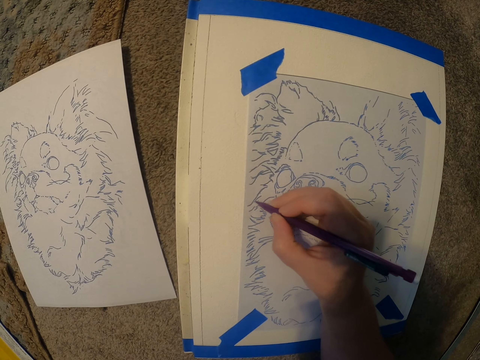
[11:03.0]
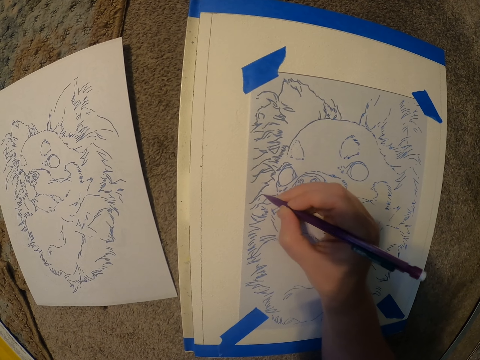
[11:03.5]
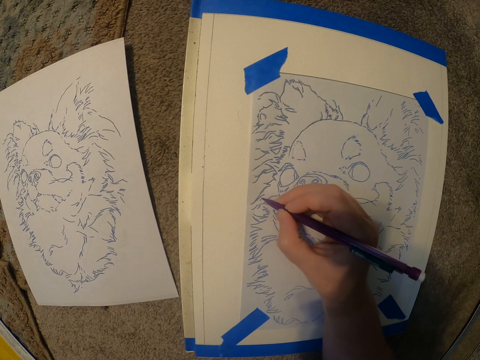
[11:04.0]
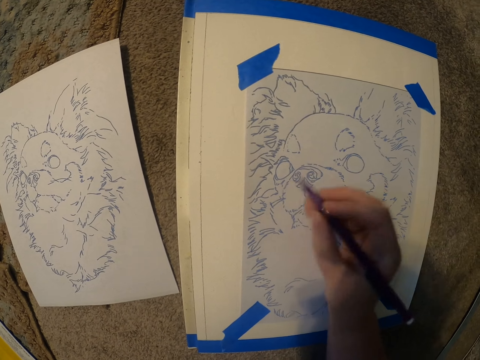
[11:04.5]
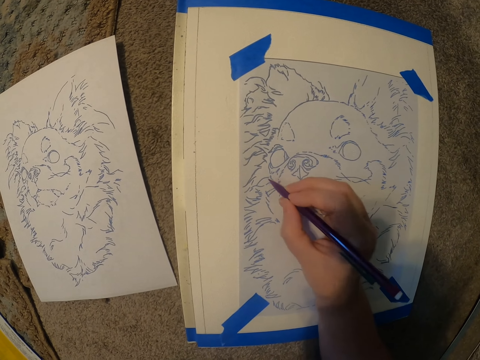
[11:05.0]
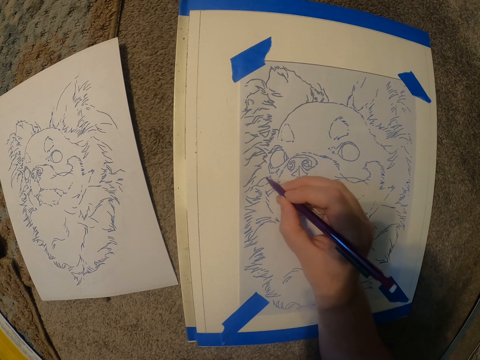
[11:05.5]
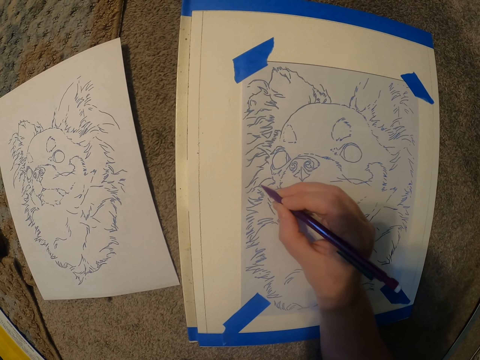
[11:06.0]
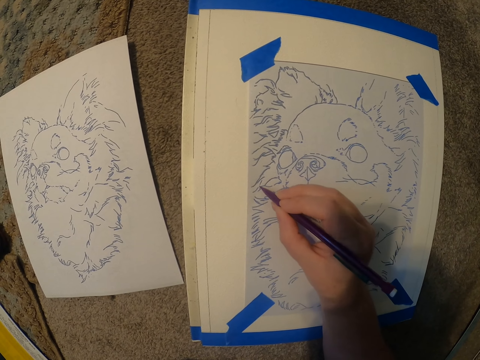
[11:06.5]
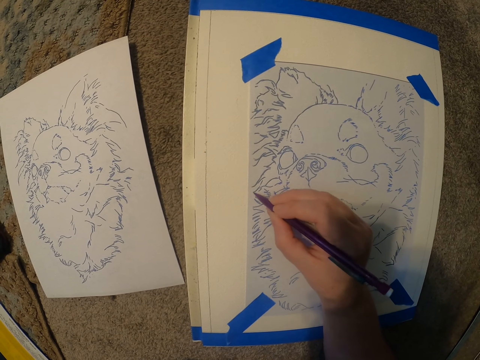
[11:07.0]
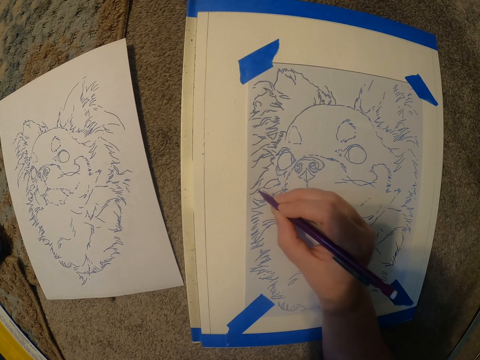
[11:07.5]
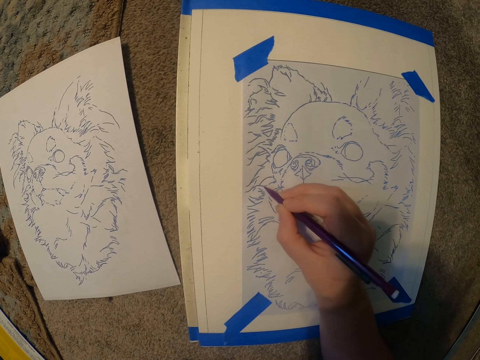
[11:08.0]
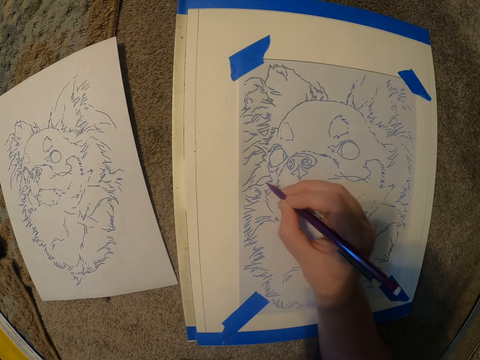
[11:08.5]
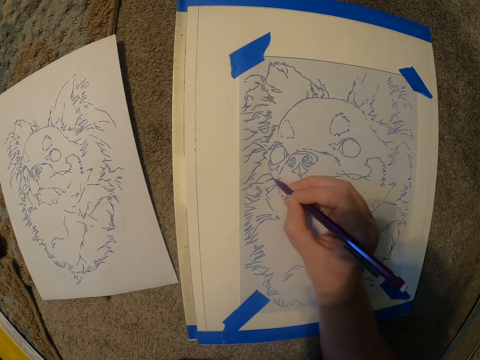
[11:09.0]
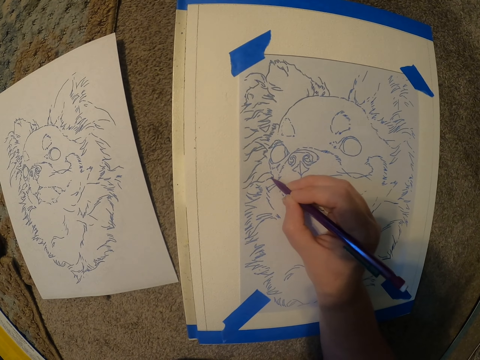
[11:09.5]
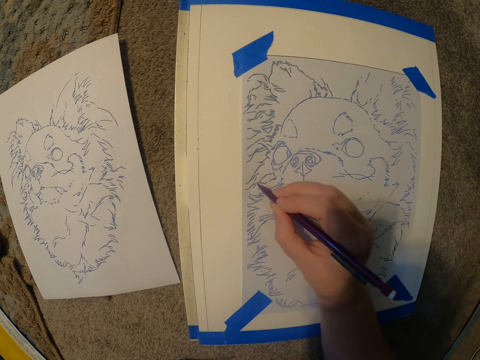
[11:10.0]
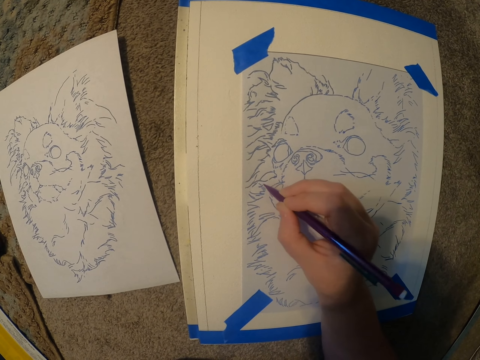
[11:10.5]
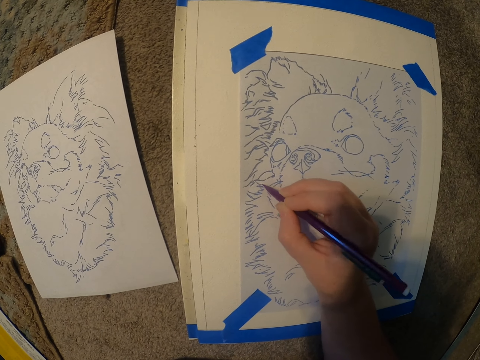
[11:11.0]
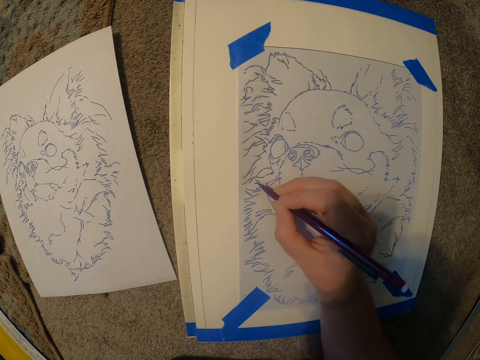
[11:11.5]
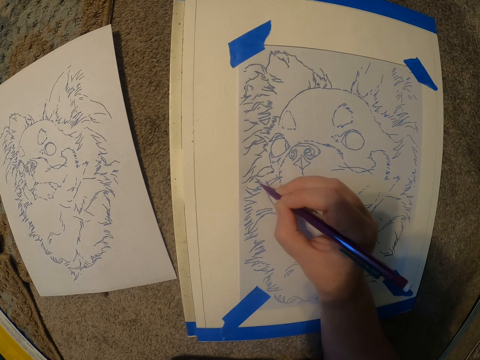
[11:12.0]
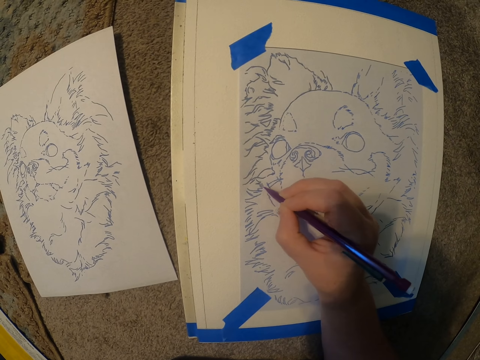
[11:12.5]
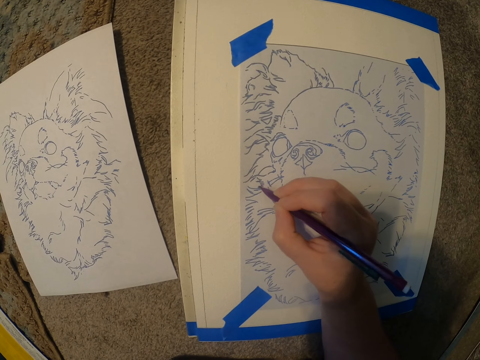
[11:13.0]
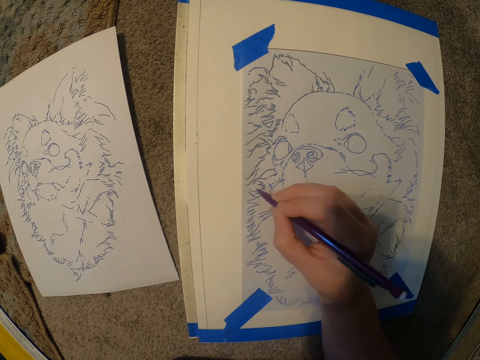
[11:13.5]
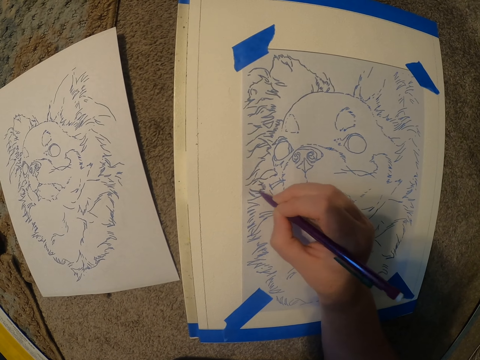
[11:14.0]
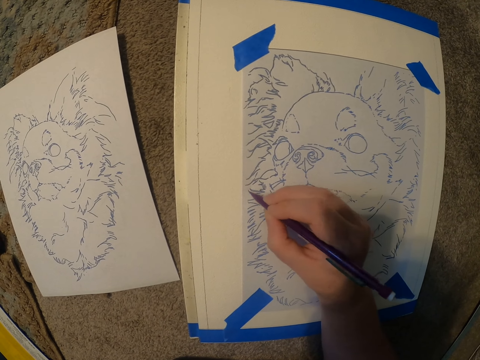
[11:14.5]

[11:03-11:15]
The camera wearer moves the hand from the paper. They draw the picture on the paper.

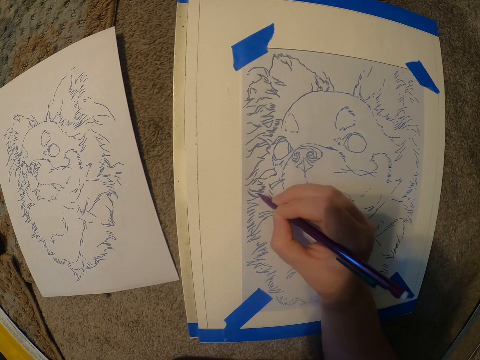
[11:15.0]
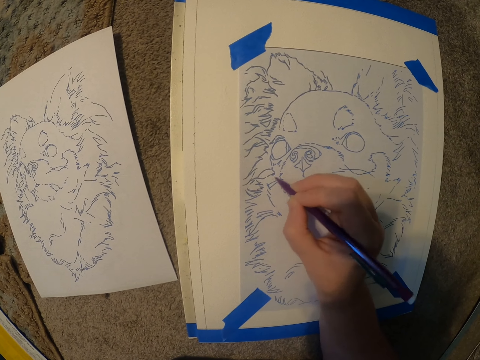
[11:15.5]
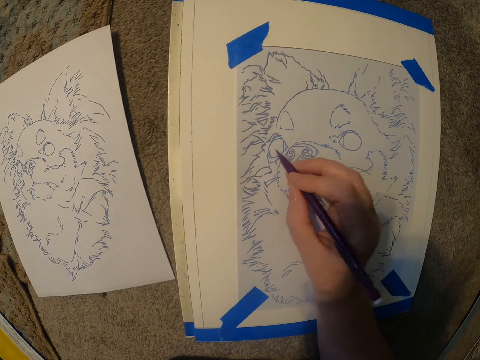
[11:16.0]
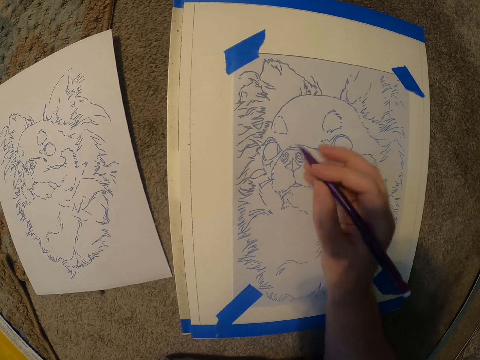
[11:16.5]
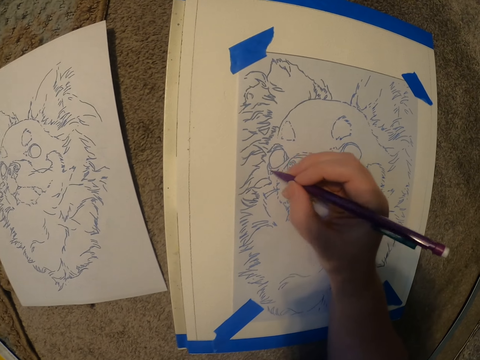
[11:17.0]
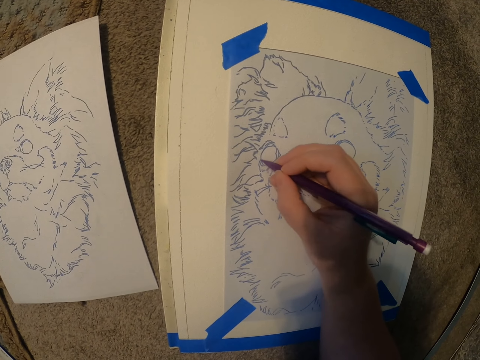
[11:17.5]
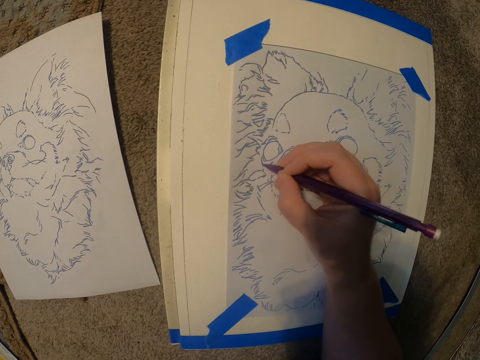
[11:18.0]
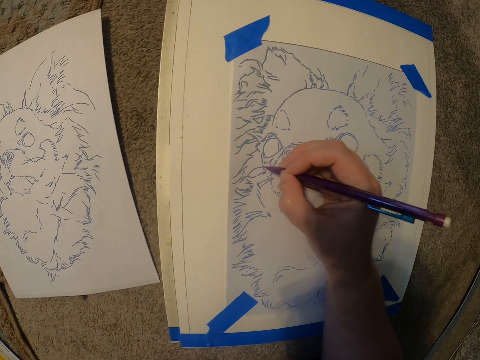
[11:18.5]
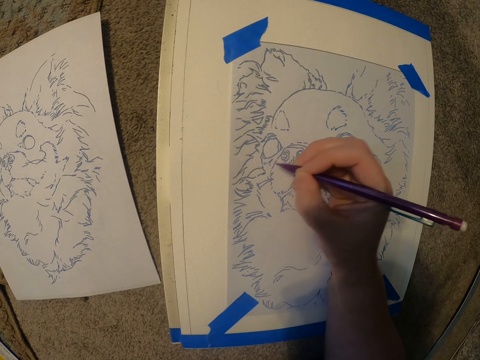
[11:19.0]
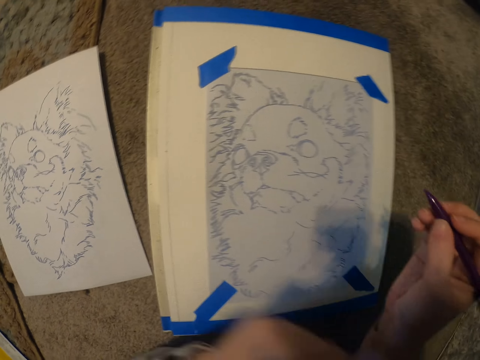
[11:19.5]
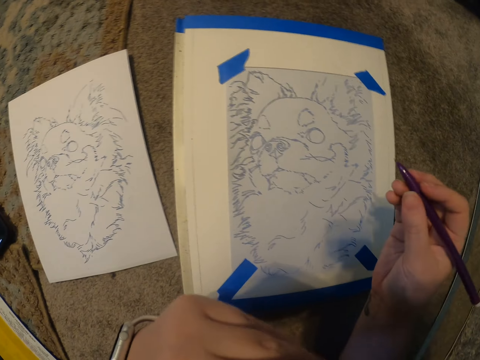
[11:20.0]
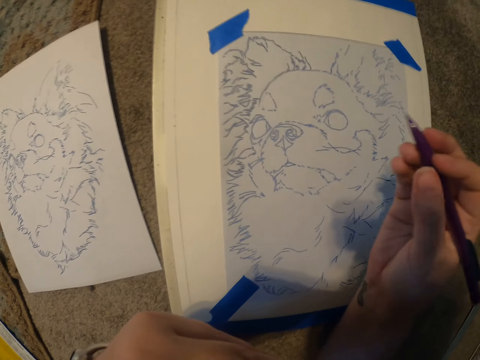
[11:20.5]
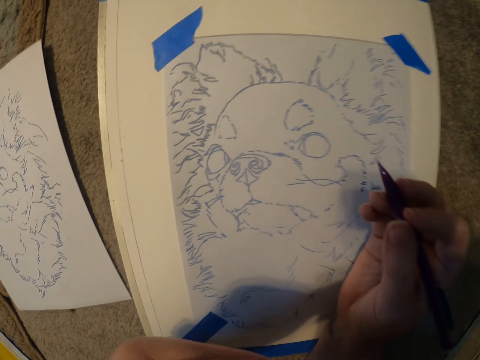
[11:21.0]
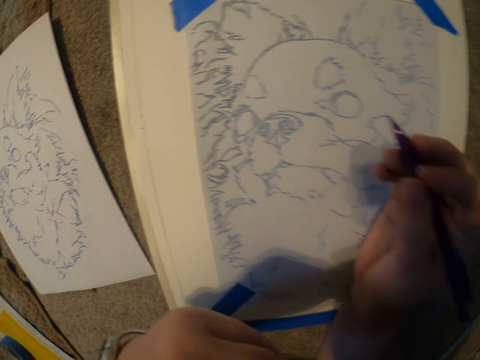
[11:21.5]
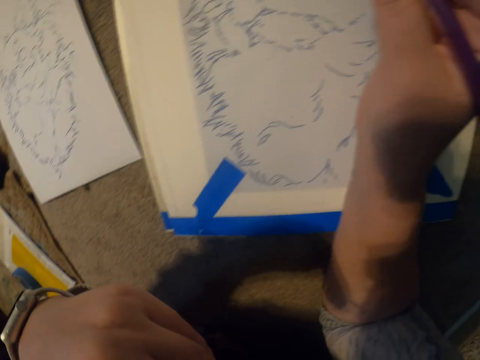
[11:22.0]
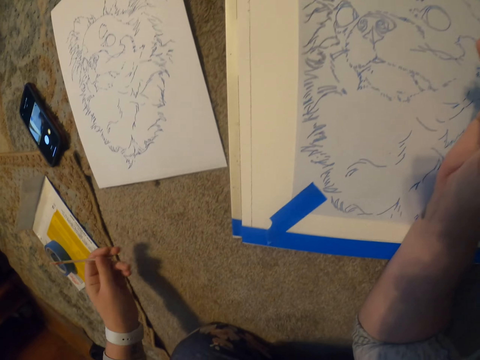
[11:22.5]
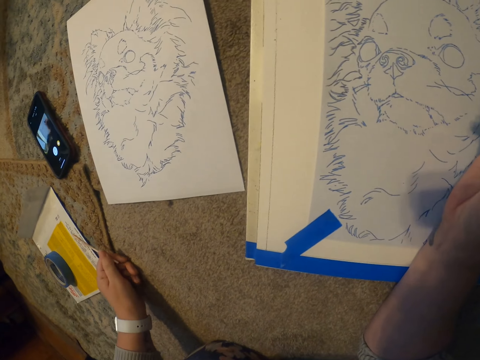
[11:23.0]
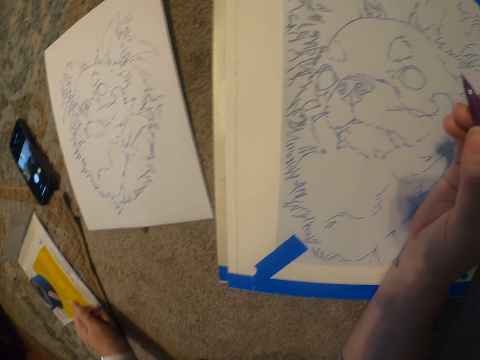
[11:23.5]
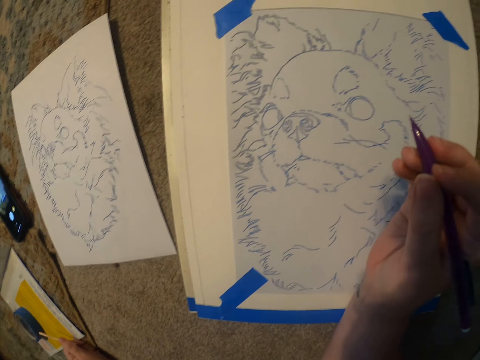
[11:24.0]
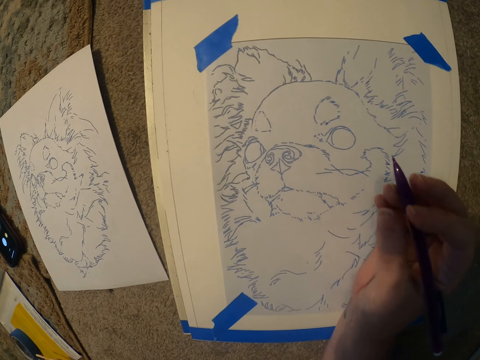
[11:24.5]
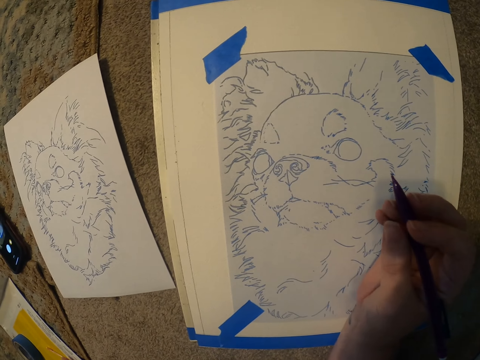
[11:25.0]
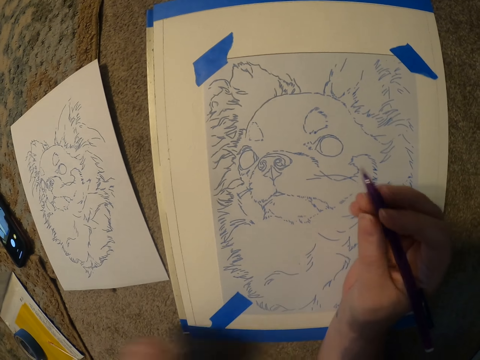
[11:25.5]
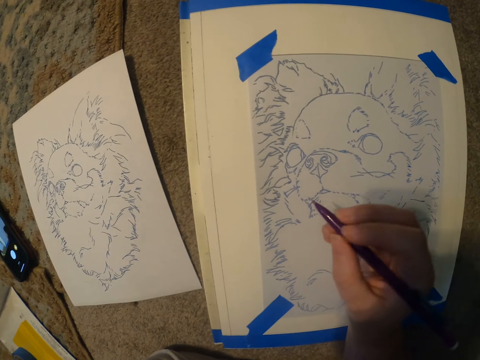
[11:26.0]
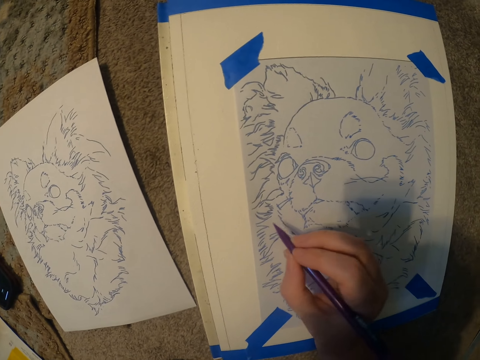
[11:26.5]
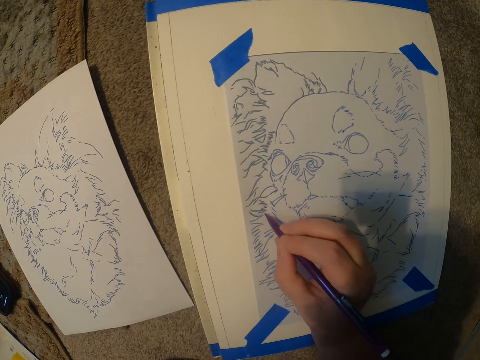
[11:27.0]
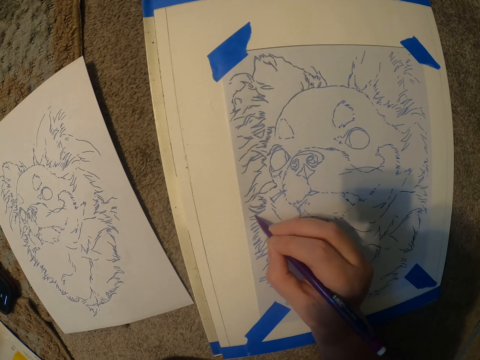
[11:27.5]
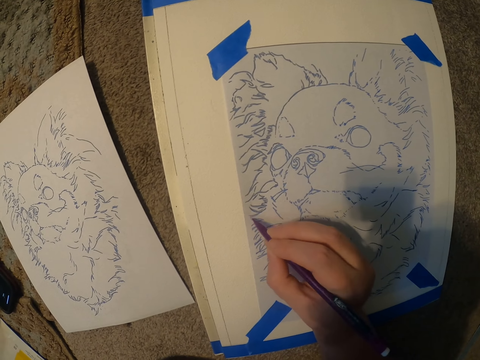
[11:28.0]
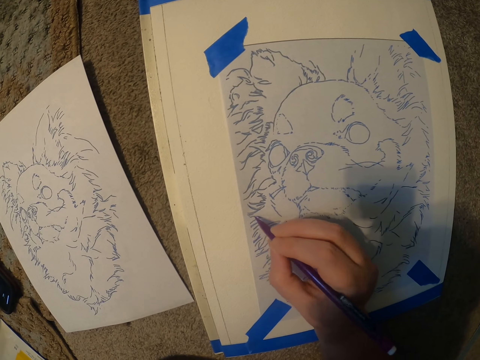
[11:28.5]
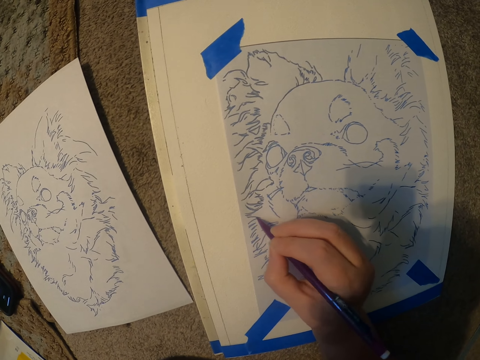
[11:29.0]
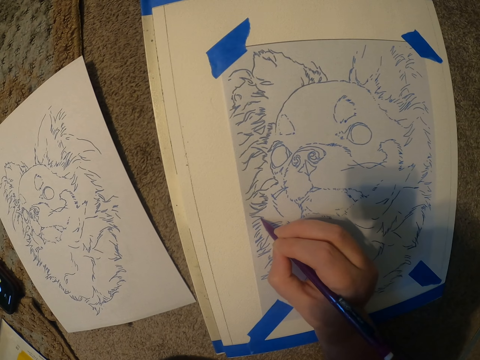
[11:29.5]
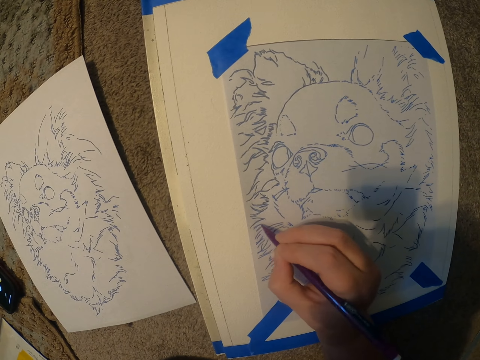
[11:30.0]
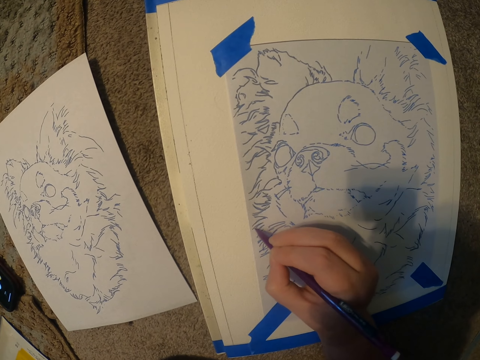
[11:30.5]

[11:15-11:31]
The camera wearer moves the hand from the paper. They draw the picture on the paper. They move the hand from the paper. They take the pen from the mouth. They draw the picture on the paper.
